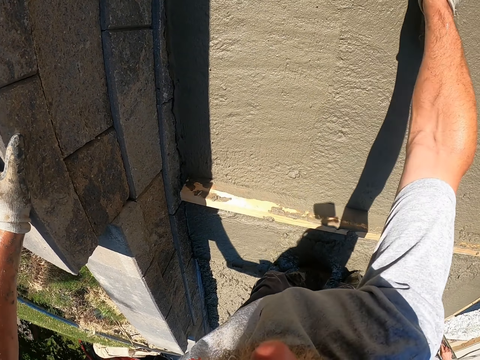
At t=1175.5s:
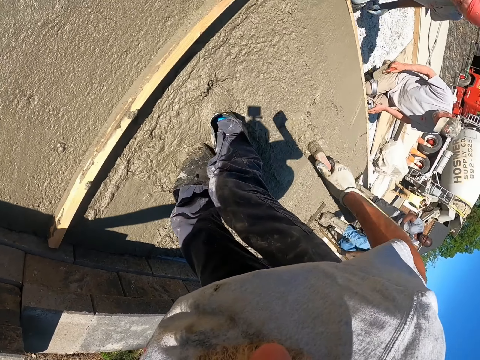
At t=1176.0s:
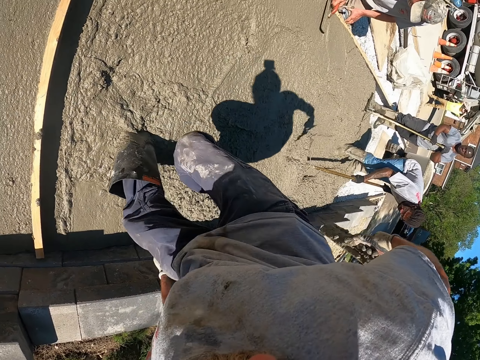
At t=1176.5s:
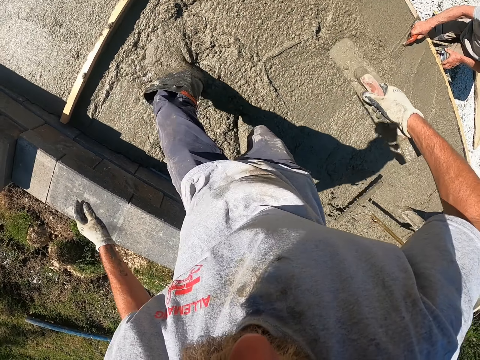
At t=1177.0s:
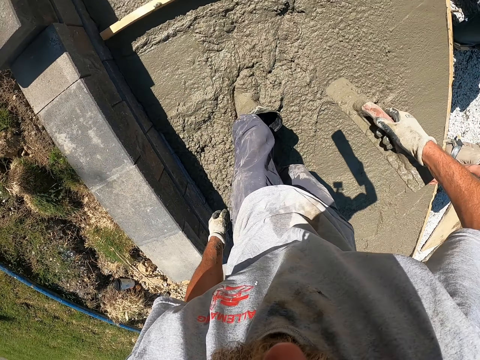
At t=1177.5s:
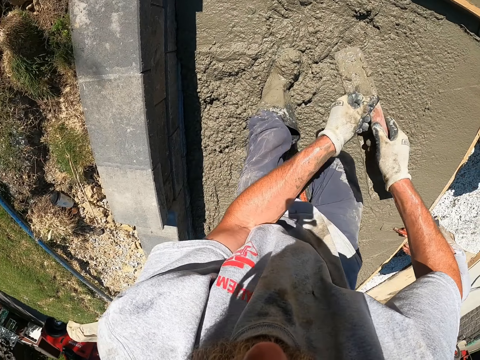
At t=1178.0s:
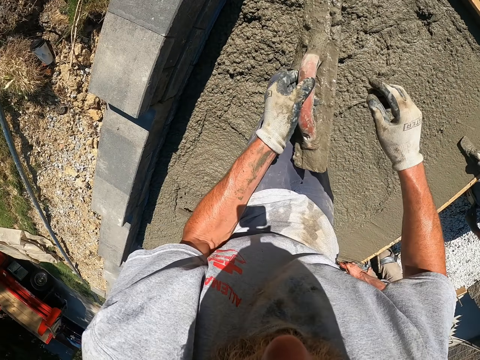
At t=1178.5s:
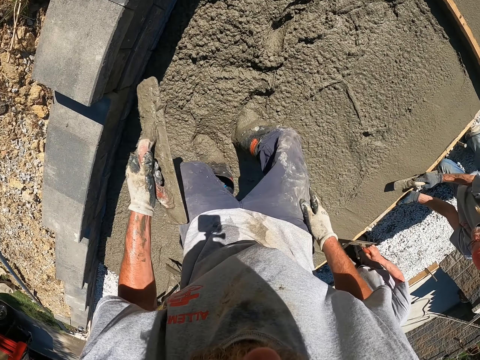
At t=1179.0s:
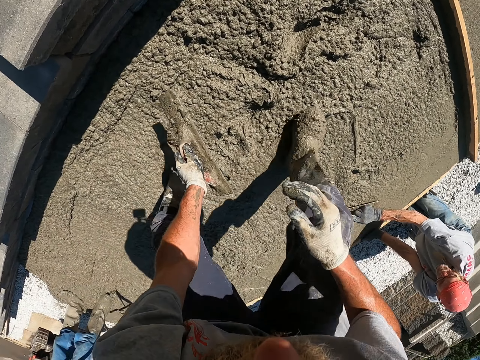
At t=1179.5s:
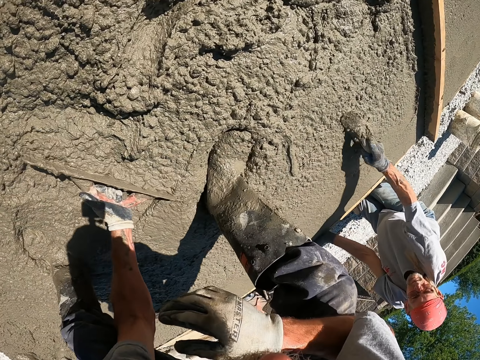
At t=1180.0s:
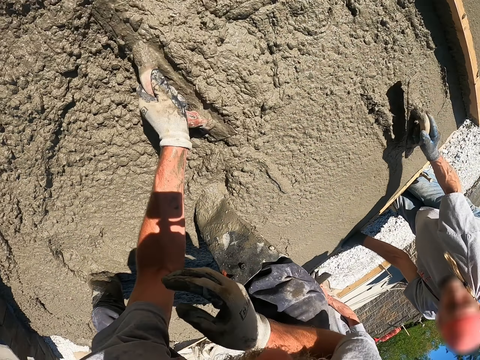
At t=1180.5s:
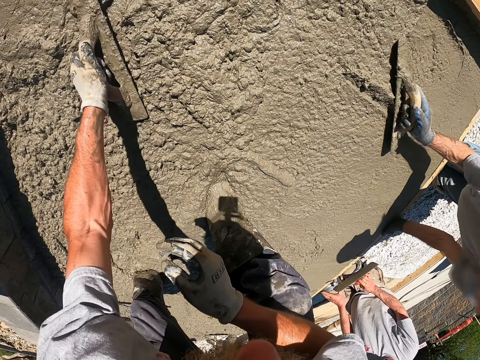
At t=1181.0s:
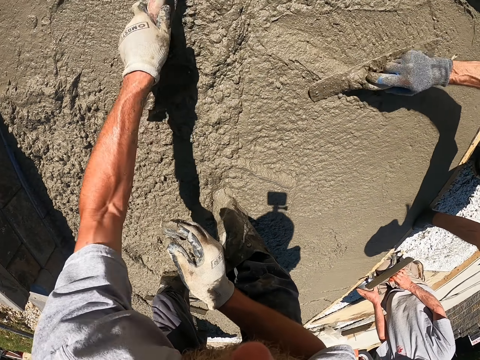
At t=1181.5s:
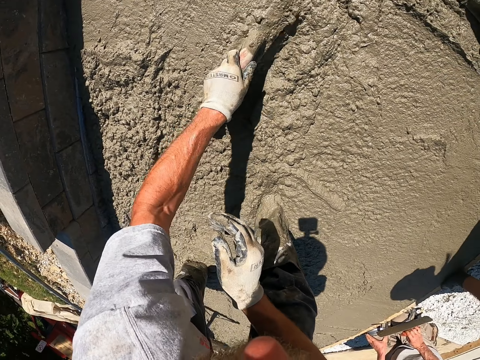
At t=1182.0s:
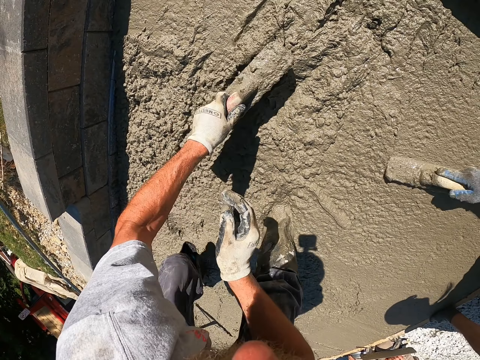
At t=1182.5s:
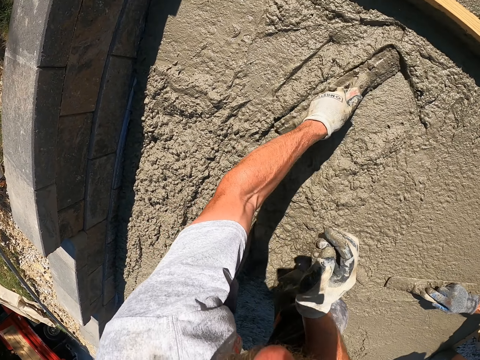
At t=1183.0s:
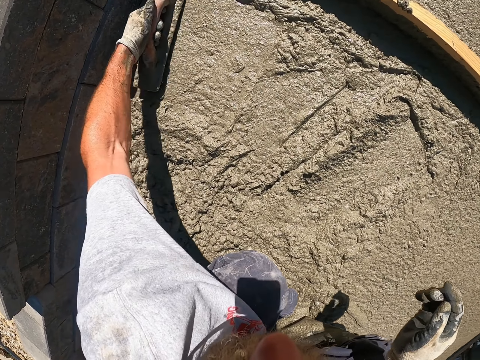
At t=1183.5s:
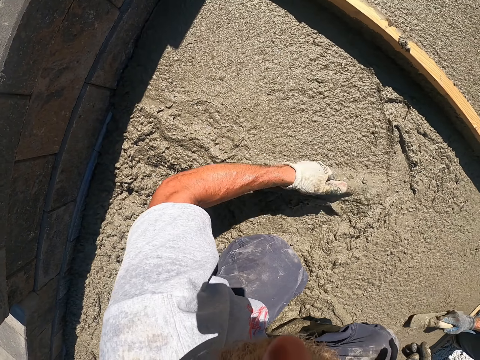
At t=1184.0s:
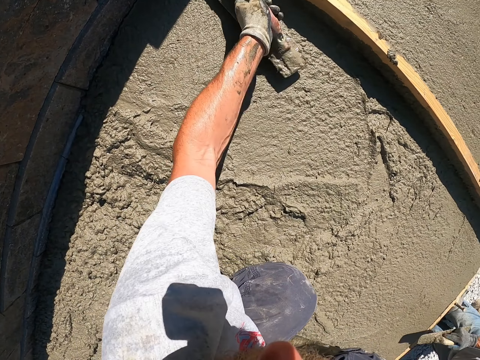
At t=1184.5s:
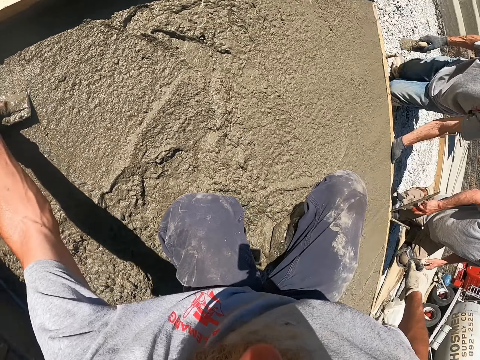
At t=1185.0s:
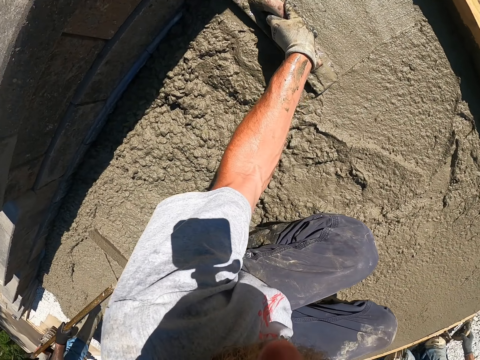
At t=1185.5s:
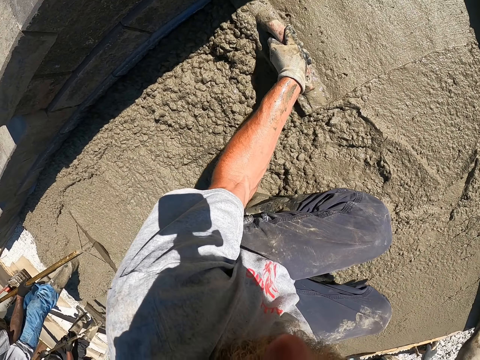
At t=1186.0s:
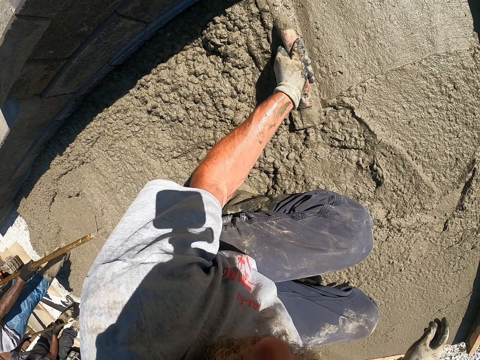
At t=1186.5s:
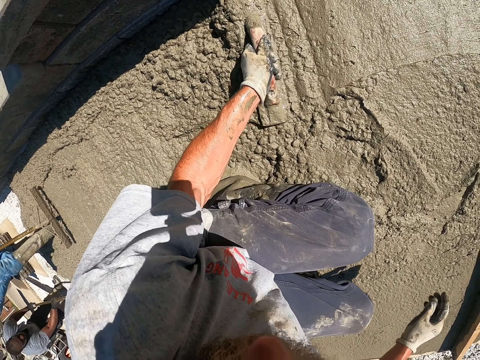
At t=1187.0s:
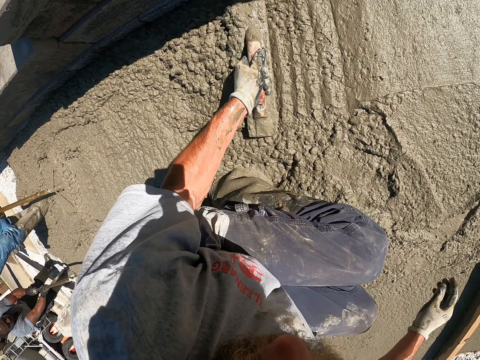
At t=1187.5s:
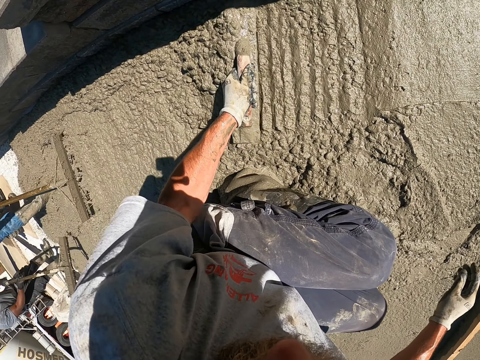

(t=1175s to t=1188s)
The camera wearer moves a few steps backwards. They push concrete using the plastering trowel. They level using the plastering trowel.

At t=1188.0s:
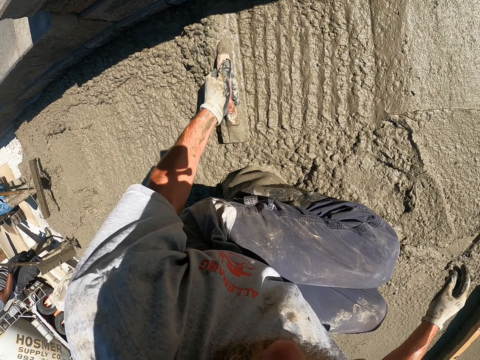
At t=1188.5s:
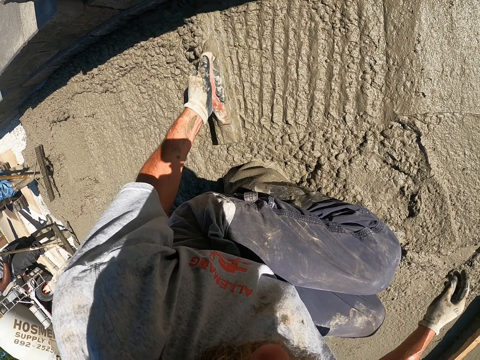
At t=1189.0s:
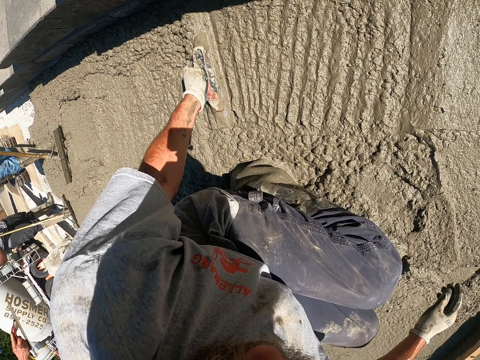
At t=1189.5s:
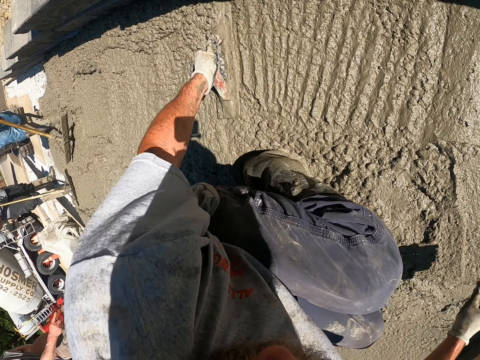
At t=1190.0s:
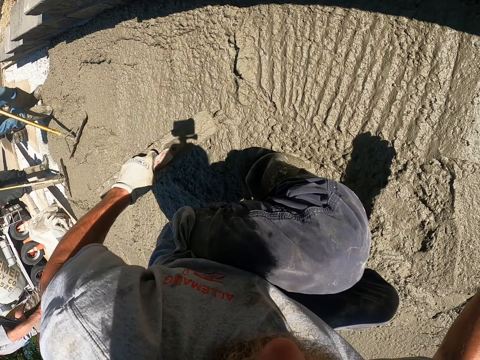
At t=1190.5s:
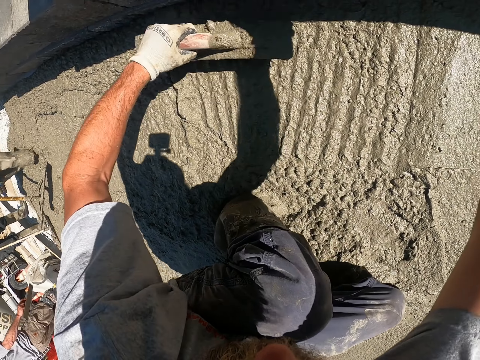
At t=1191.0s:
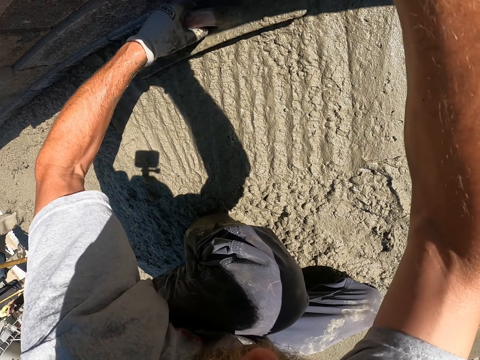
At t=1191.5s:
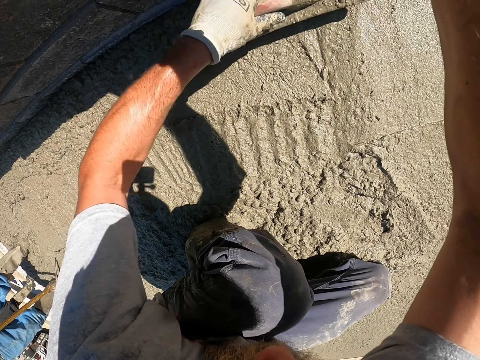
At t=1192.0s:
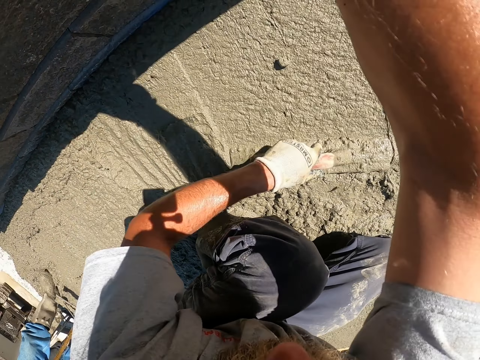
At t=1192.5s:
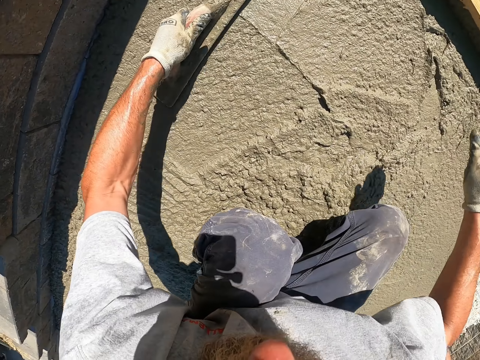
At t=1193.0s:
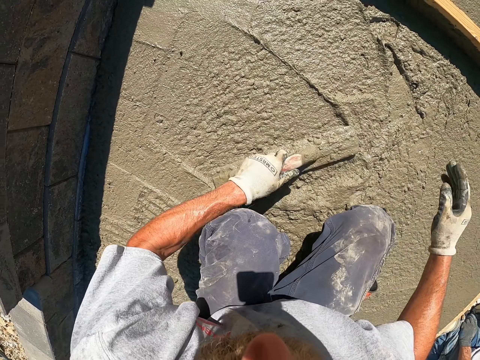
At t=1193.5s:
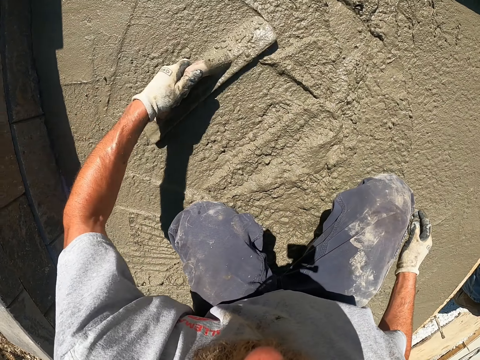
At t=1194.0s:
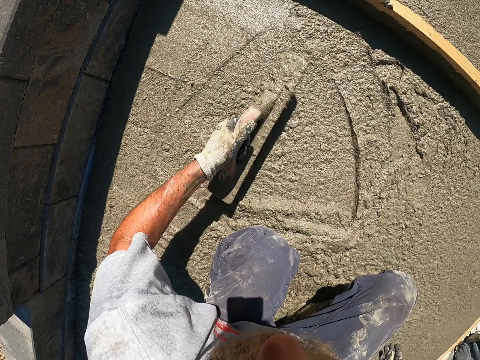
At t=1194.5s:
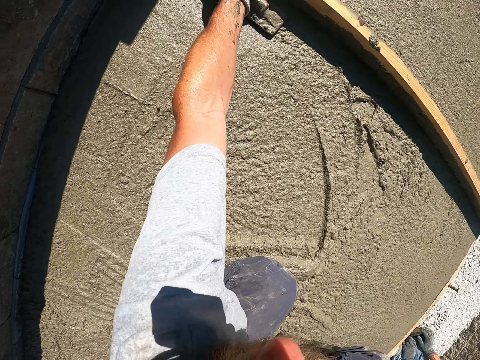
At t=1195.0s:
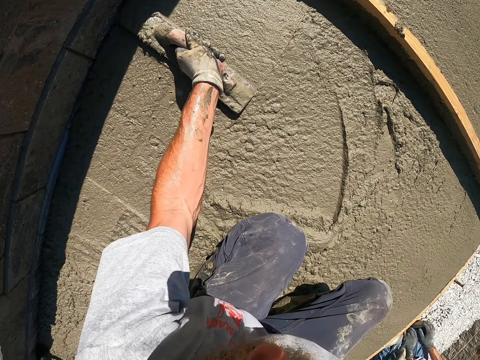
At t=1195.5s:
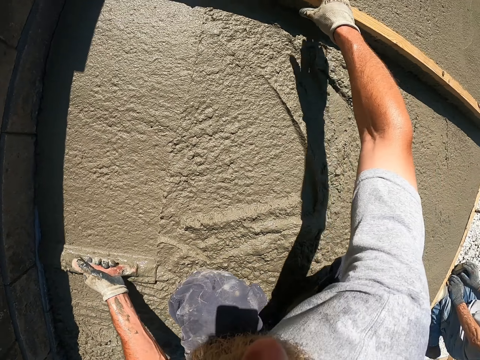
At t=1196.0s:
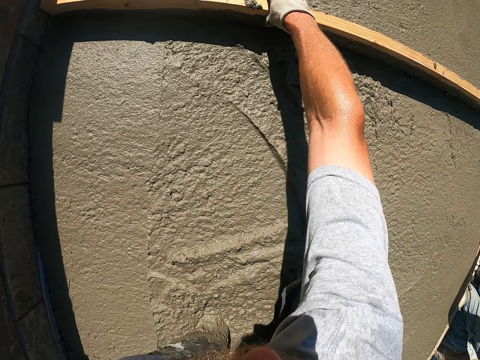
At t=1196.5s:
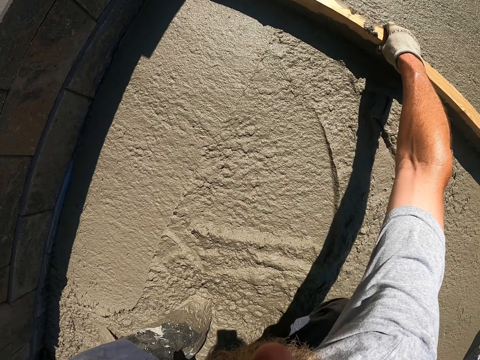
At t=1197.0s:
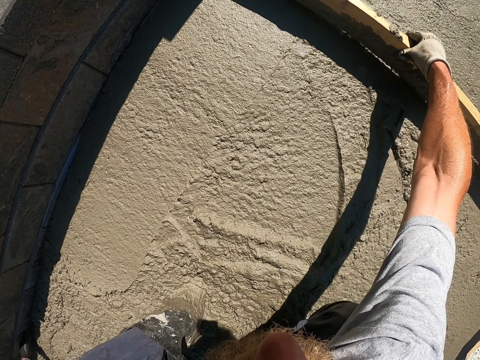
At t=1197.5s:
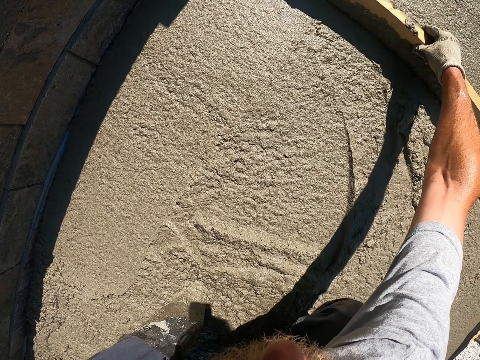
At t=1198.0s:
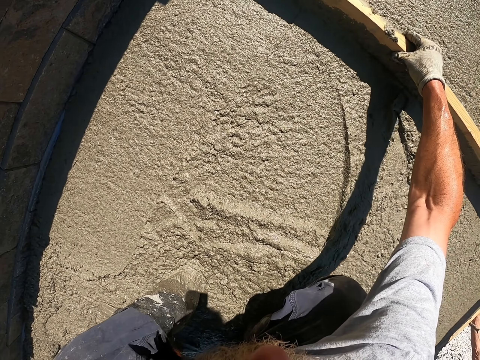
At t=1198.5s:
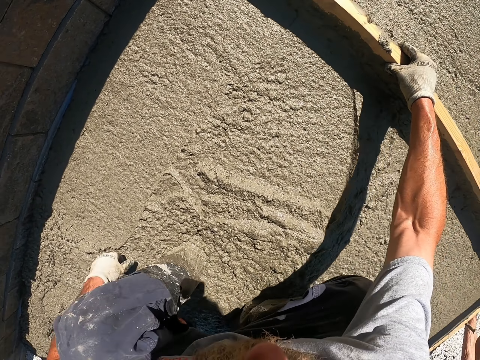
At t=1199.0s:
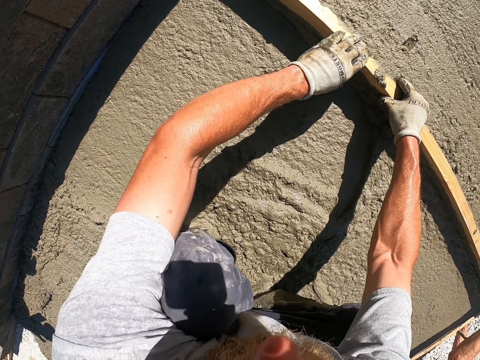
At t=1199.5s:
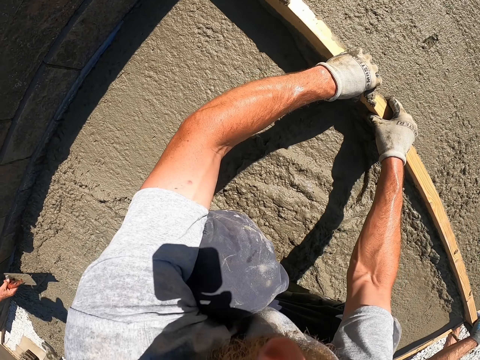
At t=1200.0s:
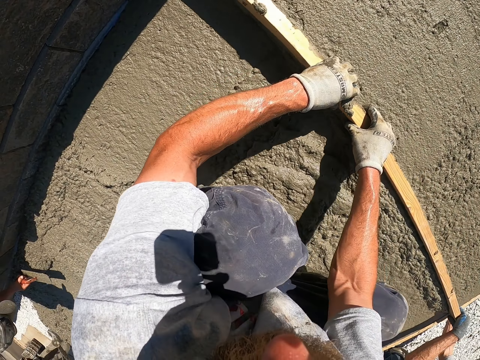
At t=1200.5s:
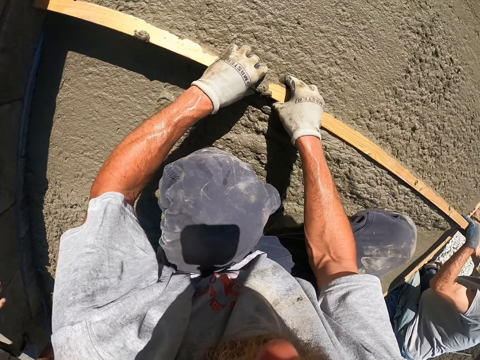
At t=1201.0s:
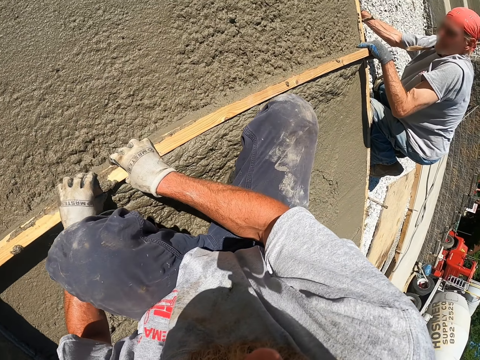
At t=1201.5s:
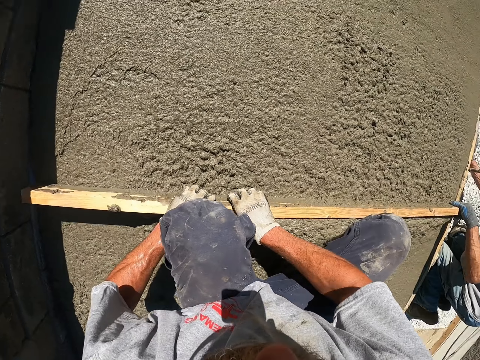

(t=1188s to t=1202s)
The camera wearer levels using the wood.
